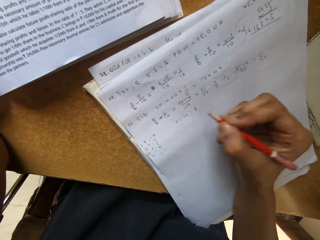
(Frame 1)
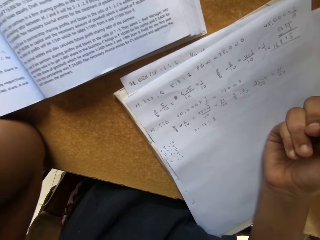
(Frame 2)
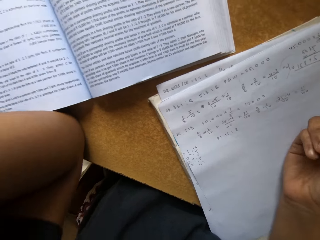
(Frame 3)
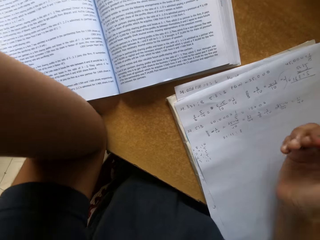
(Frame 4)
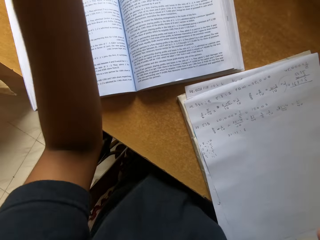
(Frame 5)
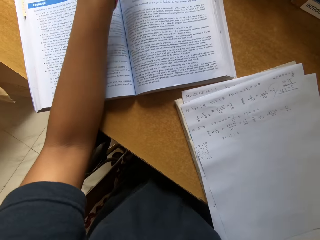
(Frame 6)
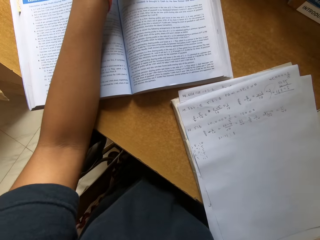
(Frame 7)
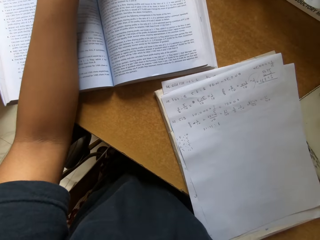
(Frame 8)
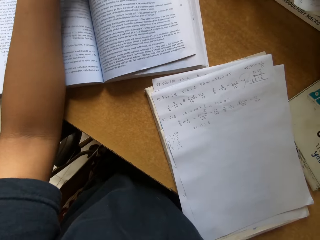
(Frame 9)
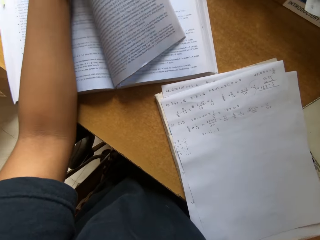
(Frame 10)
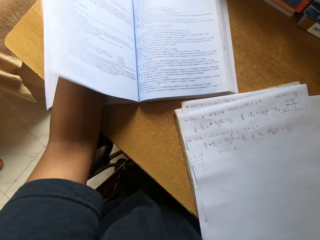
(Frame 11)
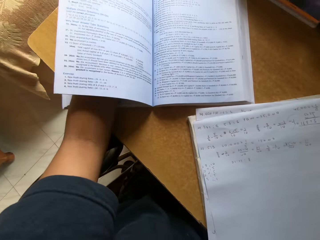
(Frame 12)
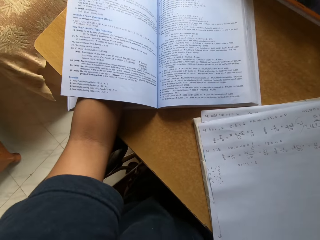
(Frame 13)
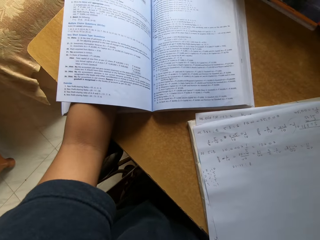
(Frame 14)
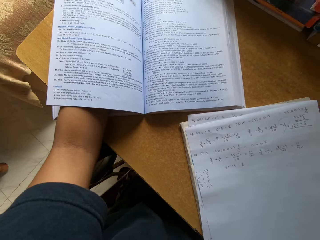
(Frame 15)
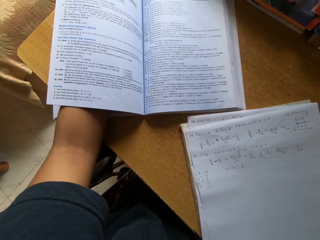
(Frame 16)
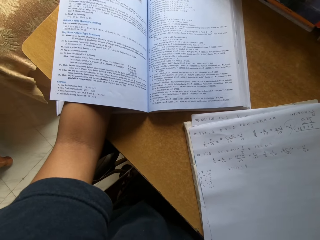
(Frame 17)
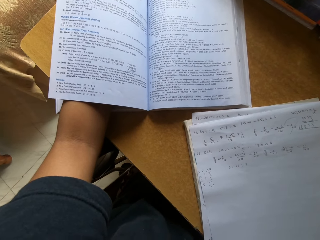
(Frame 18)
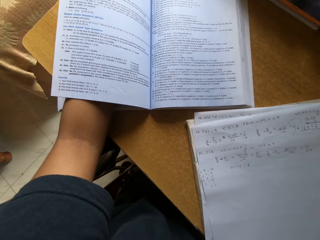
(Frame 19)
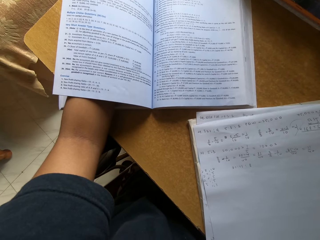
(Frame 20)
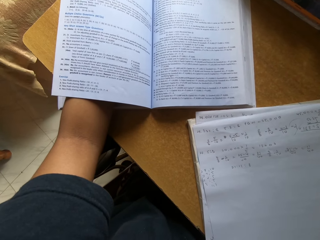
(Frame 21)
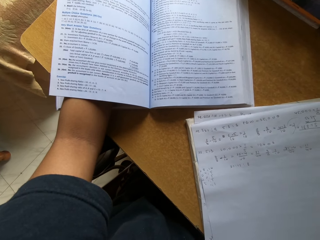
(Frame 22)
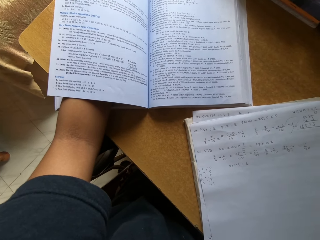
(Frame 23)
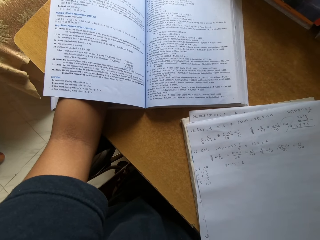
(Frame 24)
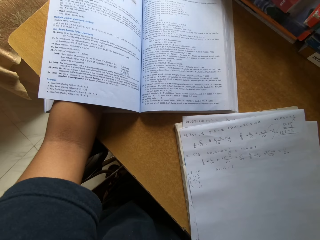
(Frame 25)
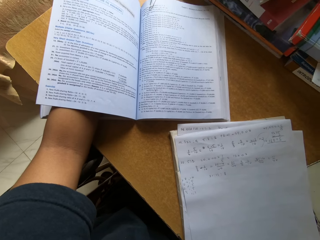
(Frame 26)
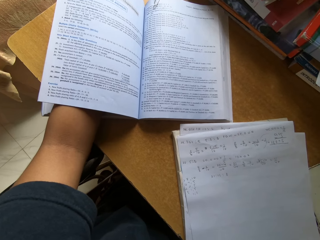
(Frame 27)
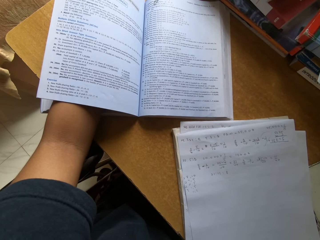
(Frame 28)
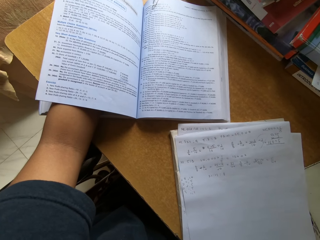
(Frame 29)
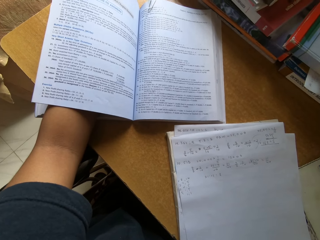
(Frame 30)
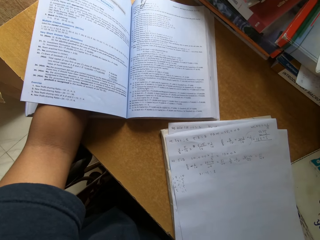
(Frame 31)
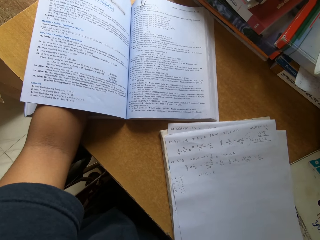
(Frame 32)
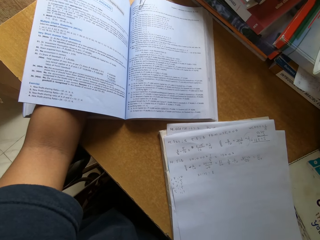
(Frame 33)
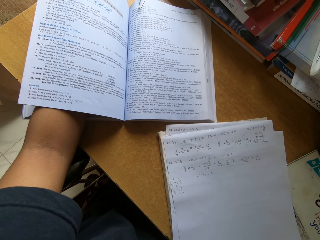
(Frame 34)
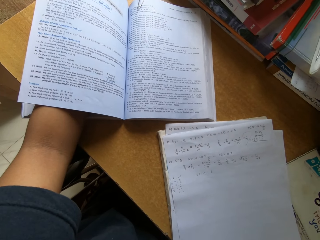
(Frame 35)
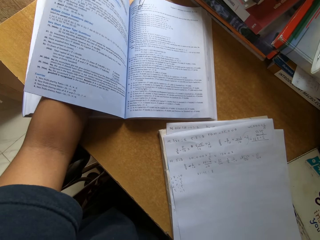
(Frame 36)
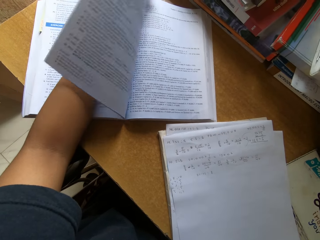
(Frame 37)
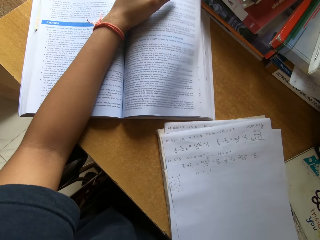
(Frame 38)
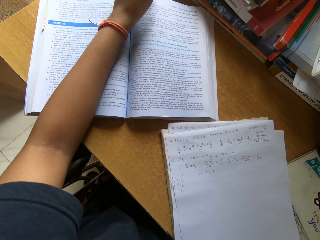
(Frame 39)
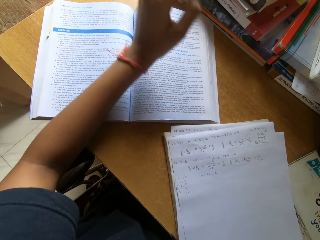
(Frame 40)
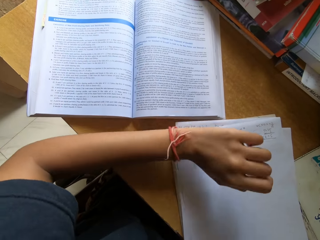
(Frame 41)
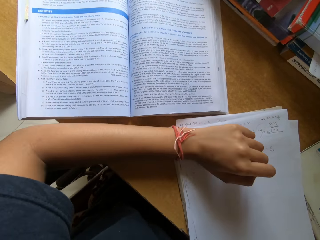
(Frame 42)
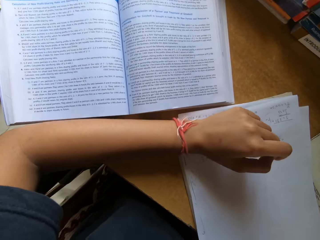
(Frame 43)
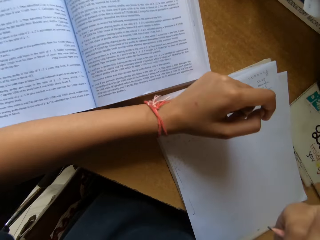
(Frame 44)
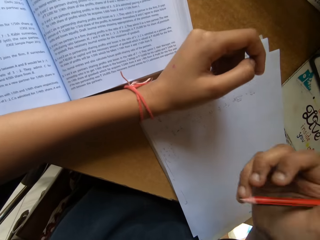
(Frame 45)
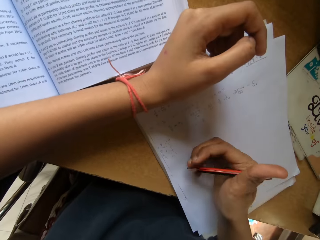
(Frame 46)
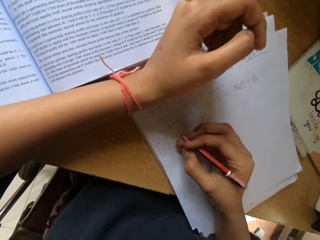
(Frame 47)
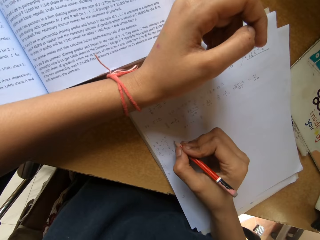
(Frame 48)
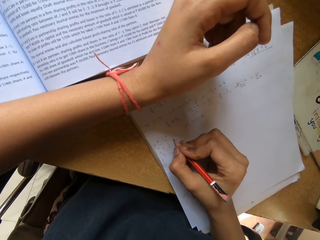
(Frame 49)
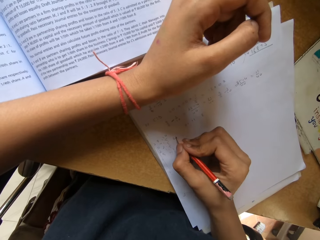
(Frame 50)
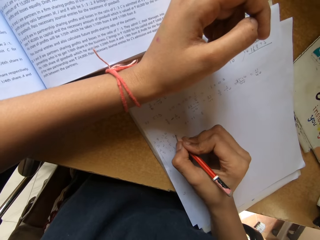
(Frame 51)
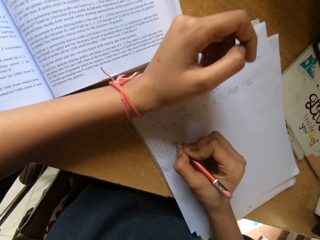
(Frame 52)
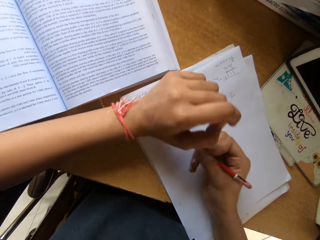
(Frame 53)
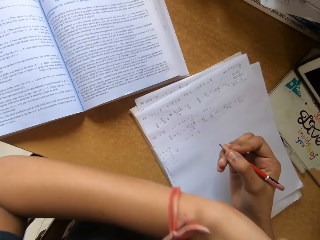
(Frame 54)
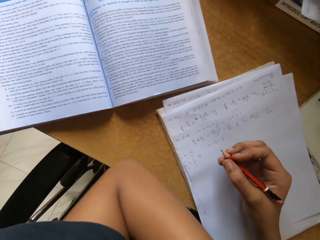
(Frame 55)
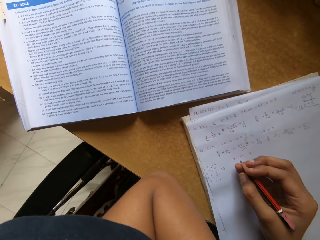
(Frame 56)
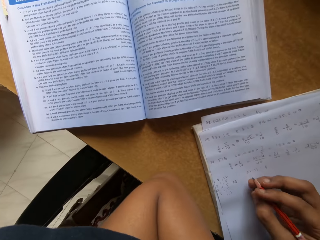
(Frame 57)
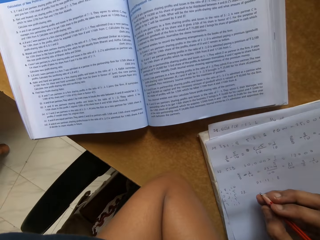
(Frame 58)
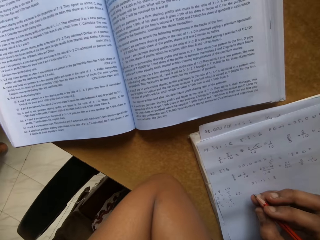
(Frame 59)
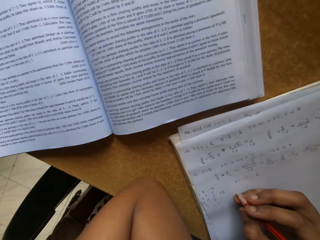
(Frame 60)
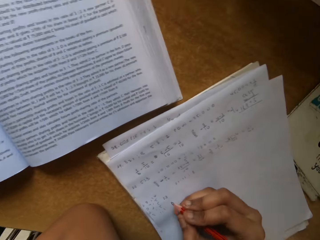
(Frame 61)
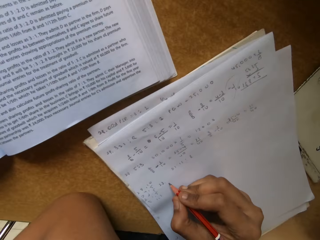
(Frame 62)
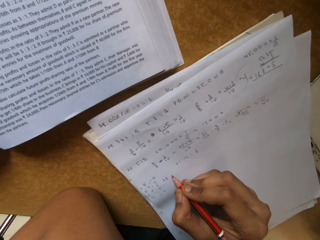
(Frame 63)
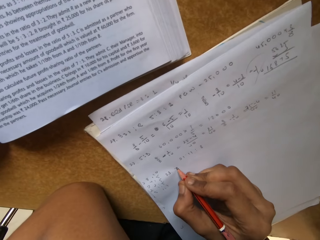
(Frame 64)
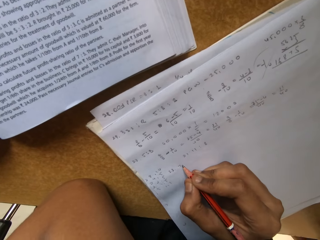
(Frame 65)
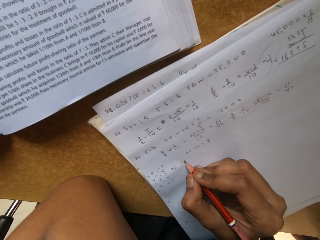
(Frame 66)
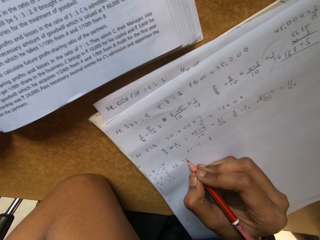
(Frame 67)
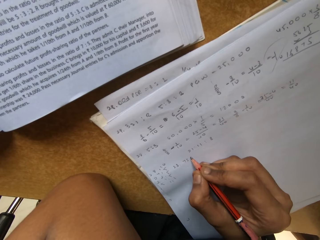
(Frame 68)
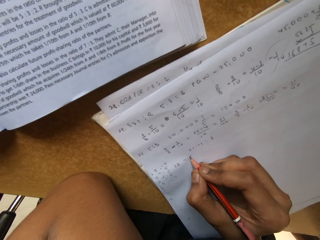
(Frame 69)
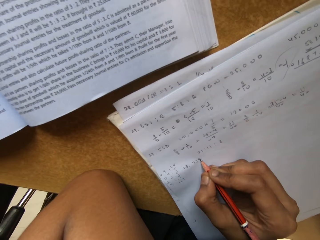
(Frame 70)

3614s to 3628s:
The camera wearer stares at the paper. They open the book. They stare at the book. They close the page. They stare at the paper. They write on the paper.

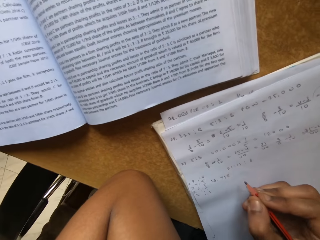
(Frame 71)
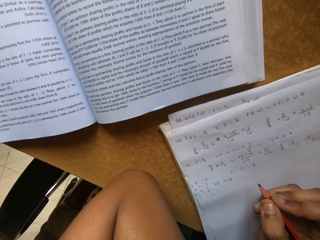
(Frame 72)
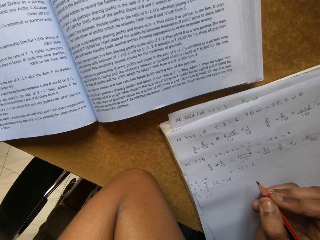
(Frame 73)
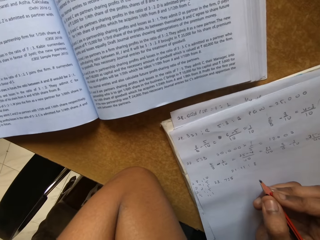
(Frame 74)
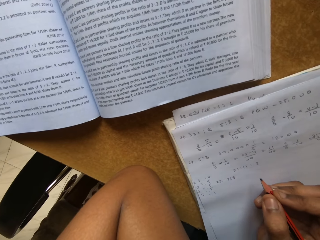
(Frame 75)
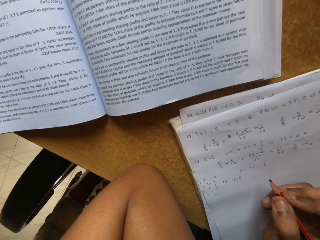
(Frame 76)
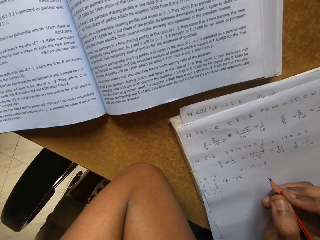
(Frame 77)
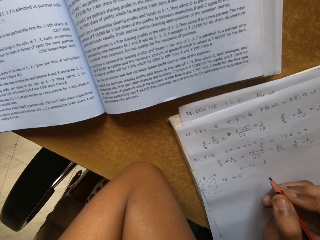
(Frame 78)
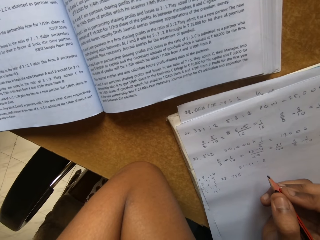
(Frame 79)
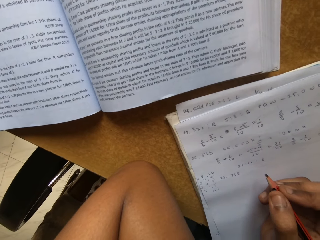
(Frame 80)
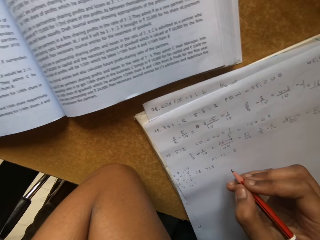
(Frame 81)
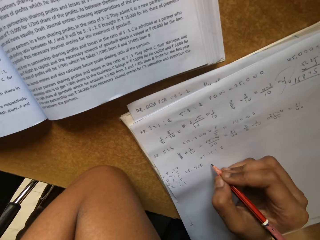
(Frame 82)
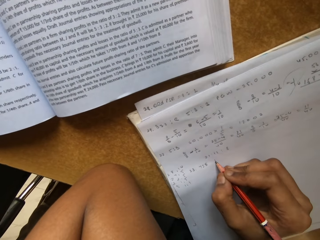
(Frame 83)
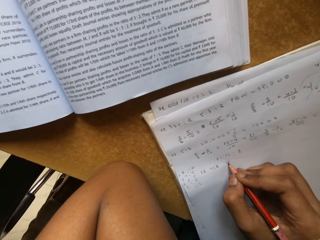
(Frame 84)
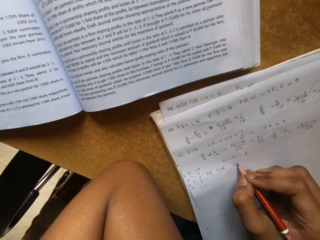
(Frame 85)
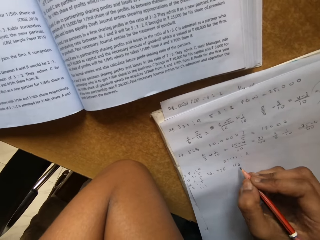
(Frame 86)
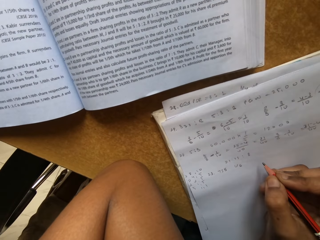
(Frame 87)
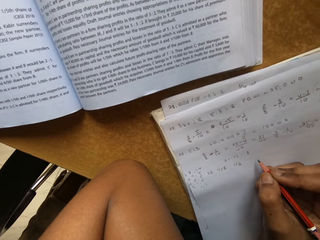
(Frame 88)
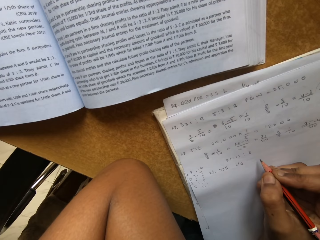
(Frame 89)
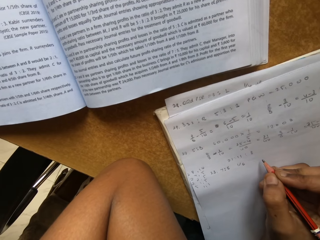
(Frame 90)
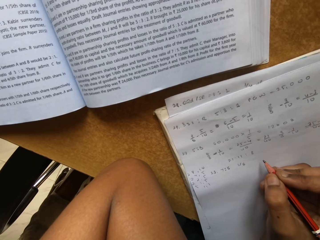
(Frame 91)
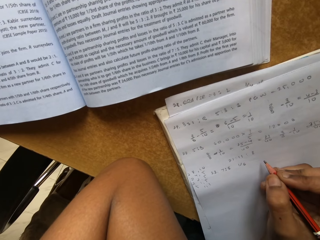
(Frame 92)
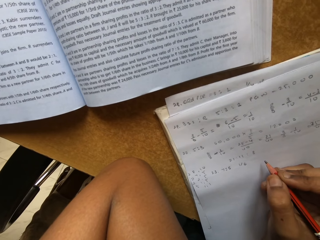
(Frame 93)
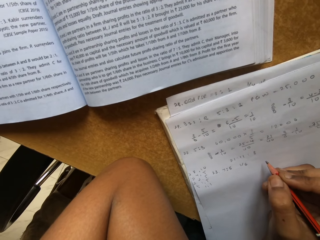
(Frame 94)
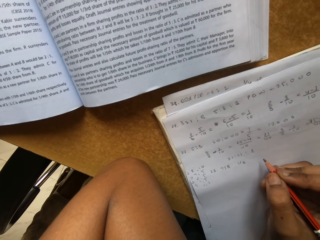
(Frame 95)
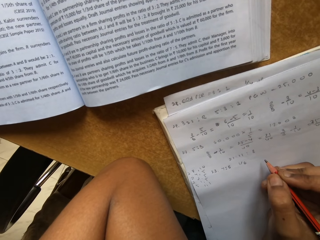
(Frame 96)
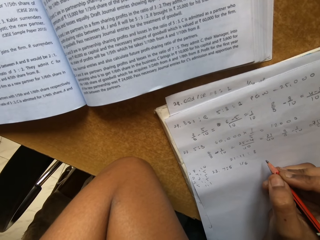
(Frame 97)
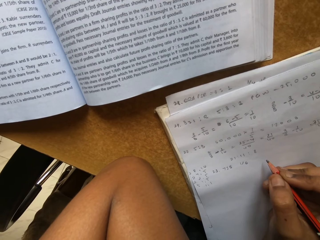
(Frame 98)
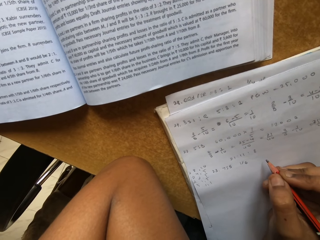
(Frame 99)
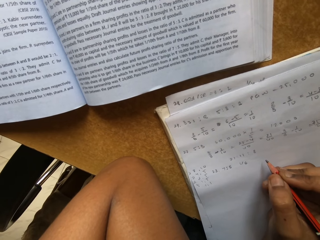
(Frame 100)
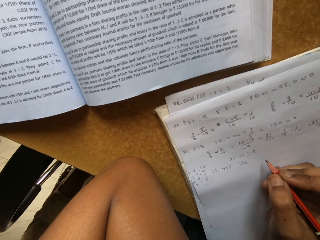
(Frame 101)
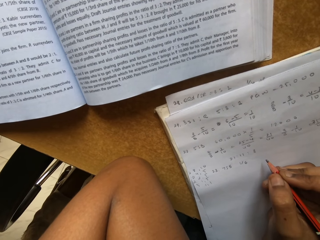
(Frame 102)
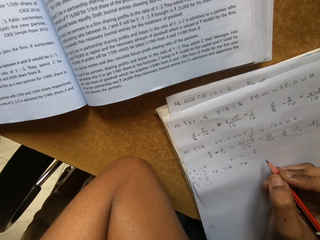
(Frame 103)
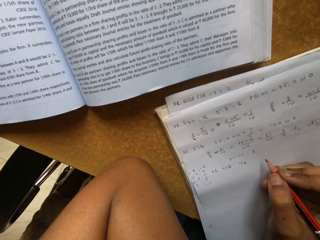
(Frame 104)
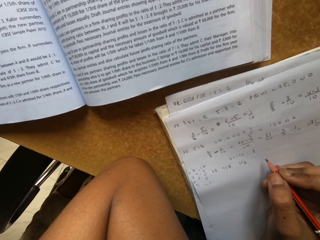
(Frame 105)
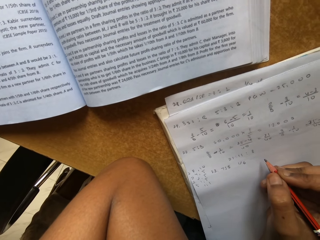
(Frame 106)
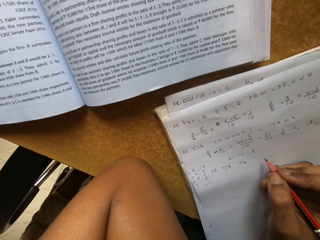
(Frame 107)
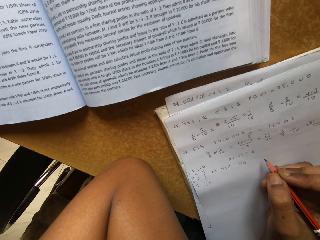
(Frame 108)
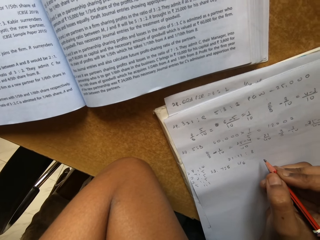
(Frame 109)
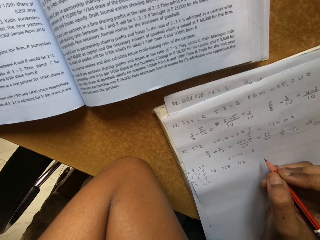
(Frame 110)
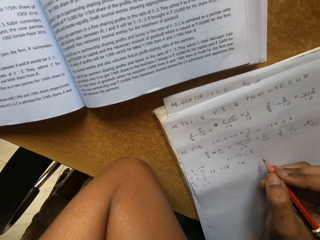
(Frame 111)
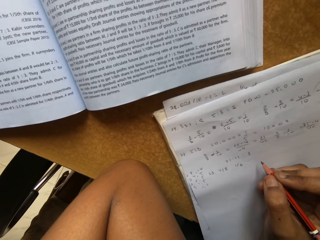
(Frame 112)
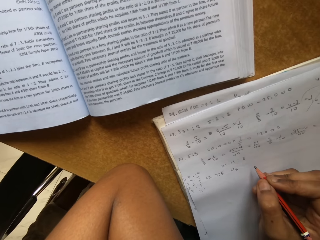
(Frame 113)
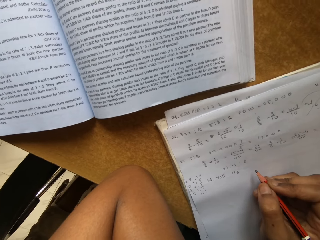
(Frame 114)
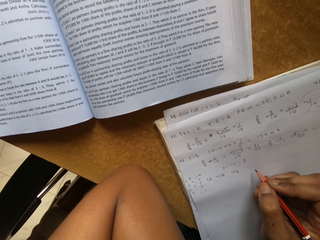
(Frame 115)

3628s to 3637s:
The camera wearer stares at the paper. They write on the paper. They stare at the paper.
